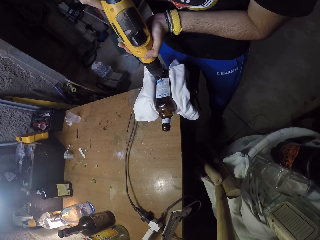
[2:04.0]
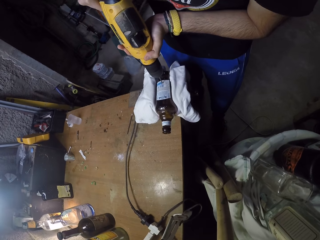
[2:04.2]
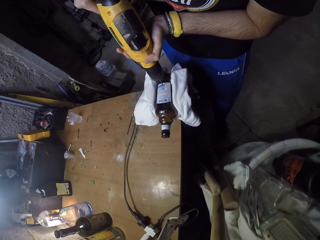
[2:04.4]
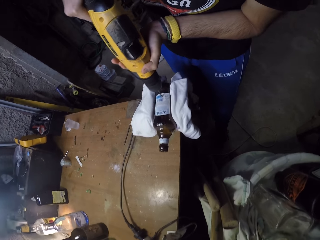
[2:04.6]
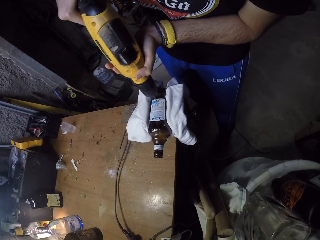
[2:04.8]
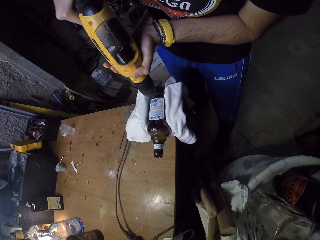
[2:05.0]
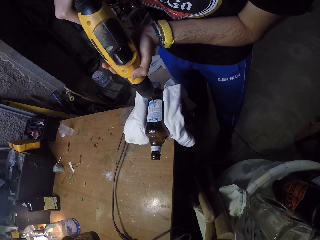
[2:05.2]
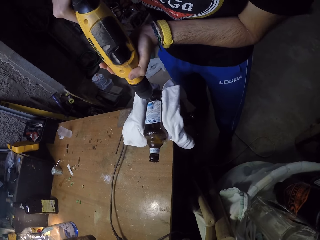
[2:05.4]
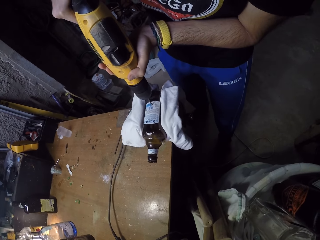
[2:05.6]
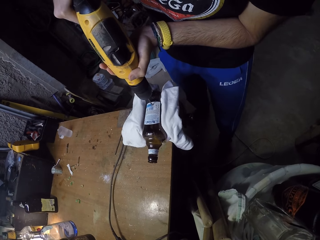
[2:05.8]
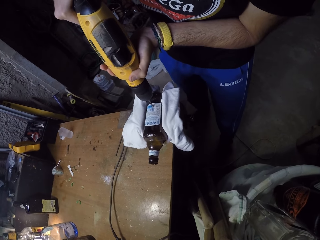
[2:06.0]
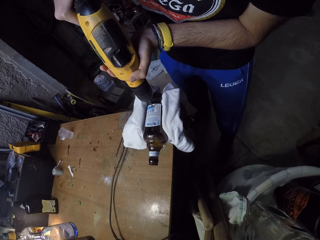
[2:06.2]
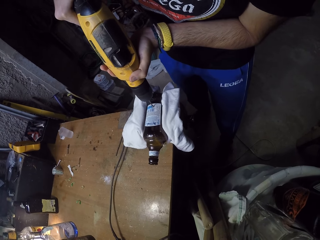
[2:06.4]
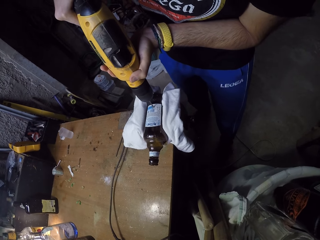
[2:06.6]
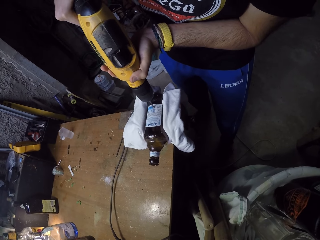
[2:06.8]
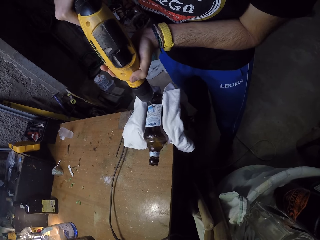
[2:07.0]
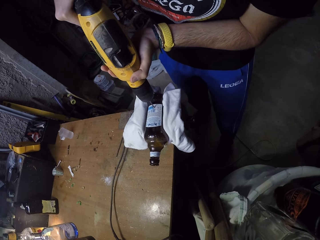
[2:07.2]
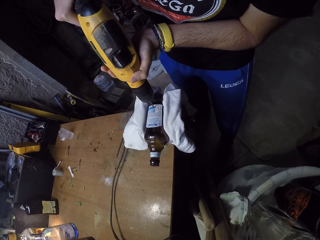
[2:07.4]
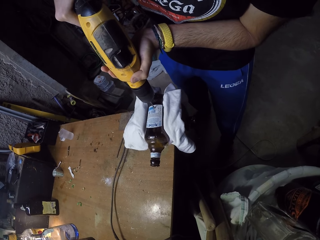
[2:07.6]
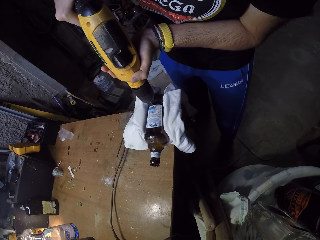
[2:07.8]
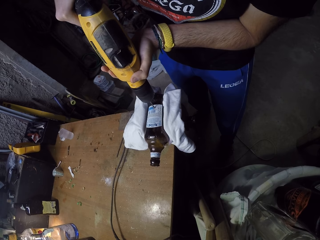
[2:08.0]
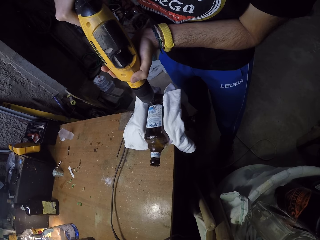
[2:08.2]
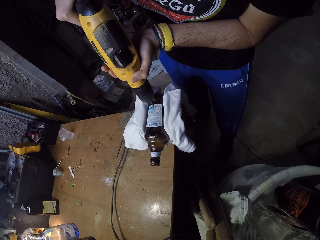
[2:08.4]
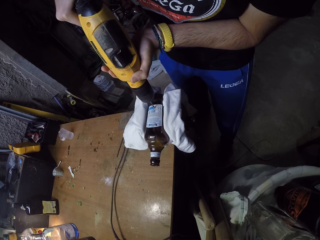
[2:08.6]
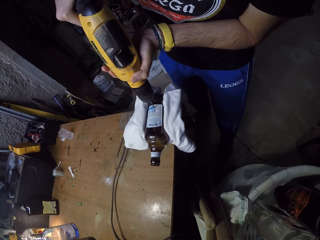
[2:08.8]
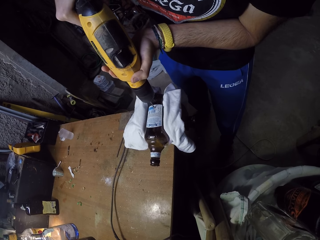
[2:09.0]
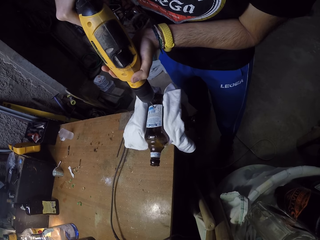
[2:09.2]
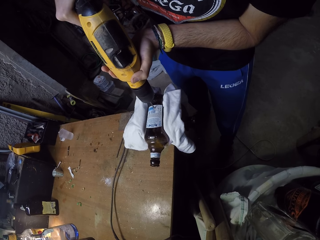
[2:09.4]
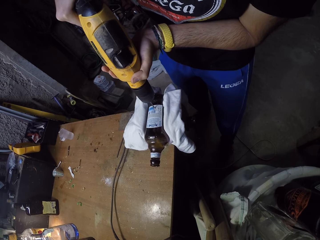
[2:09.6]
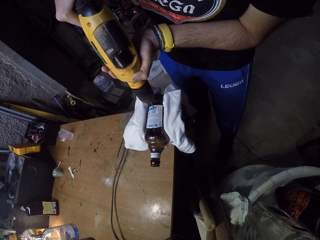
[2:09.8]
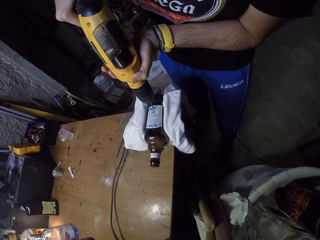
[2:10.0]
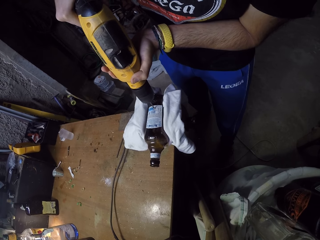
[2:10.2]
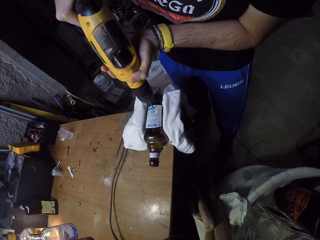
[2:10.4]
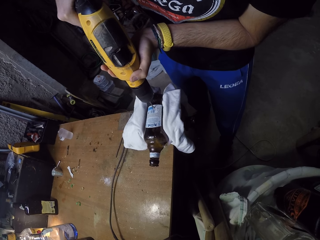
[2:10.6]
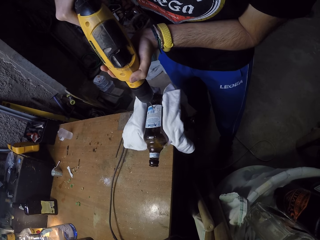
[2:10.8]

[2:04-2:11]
The camera wearer places it on the bottle. They drill the bottle.

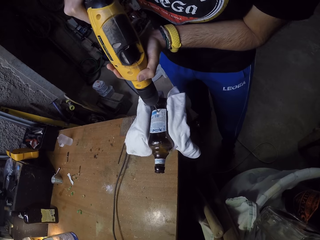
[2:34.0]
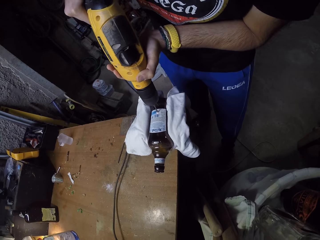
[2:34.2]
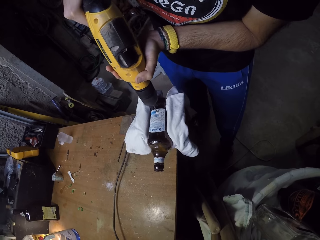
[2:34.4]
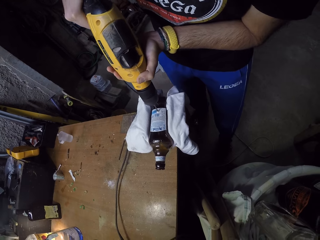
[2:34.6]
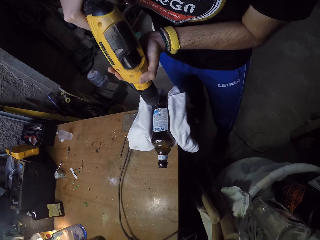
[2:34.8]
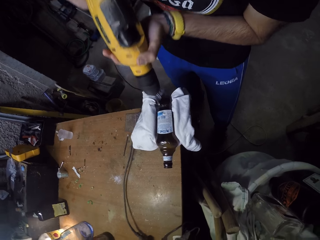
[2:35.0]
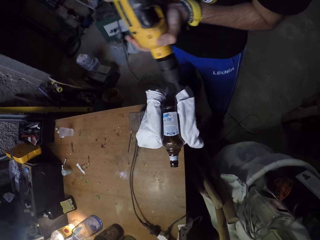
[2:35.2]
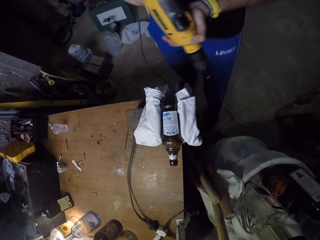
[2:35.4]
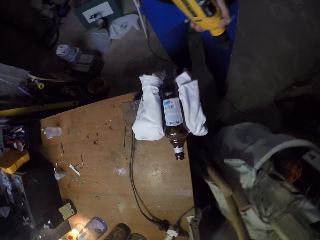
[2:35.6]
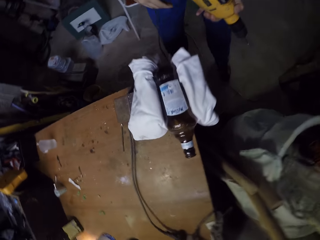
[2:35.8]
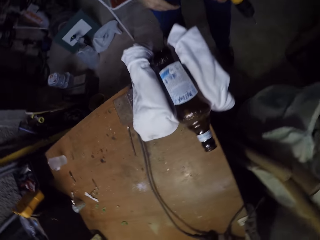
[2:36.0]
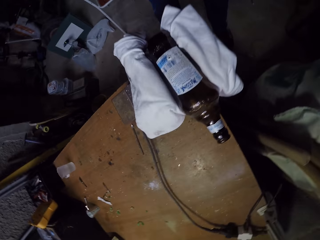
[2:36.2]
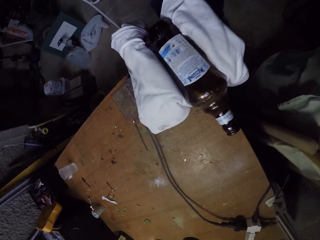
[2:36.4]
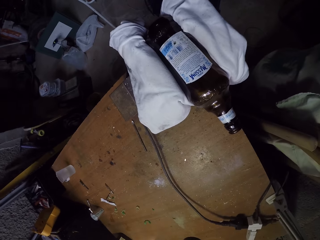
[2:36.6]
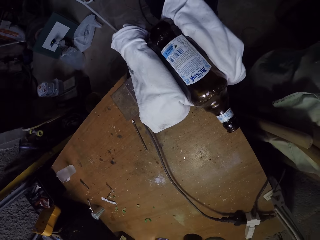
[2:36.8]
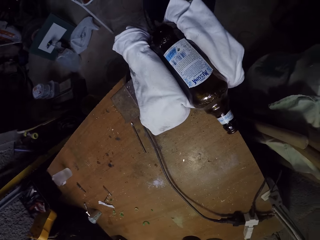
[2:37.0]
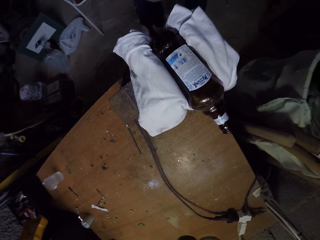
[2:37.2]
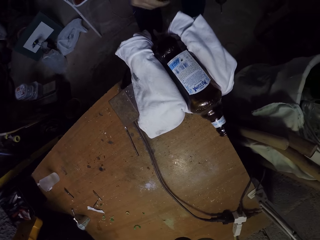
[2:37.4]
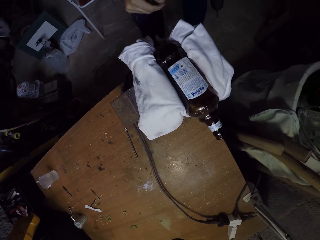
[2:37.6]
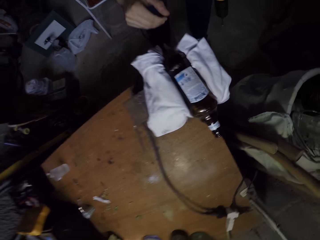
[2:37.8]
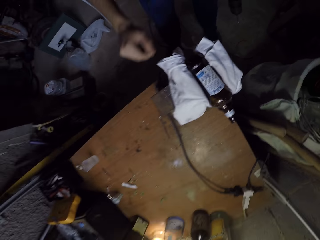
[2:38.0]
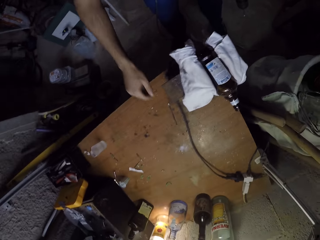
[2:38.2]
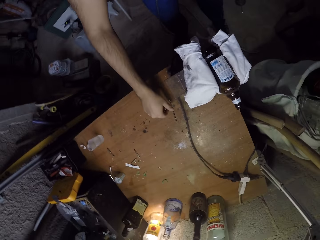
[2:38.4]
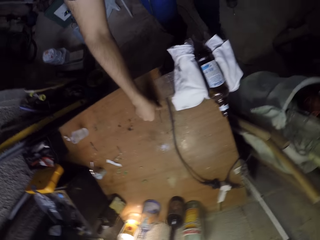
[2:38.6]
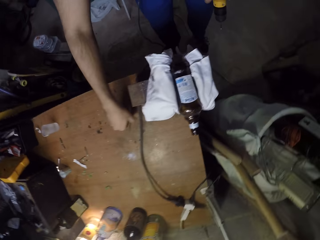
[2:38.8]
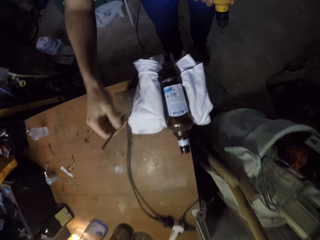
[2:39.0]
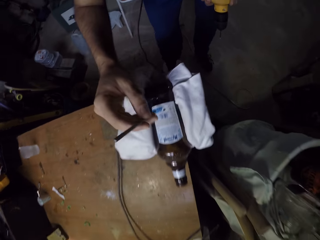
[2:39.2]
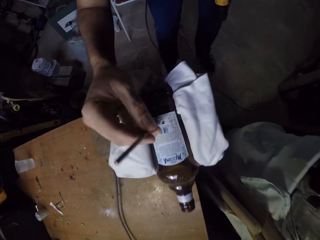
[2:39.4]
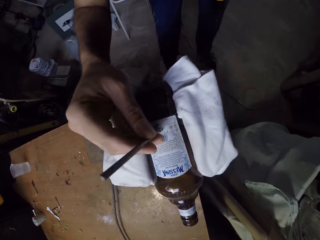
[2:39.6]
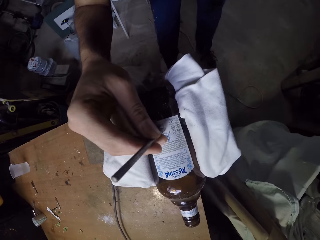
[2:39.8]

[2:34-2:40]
The camera wearer removes the drilling machine. He picks the nail from the work bench with his right hand. He picks a pen from the table.

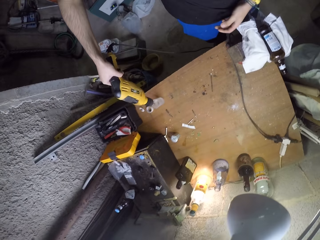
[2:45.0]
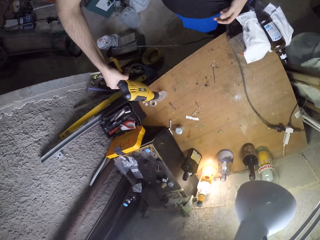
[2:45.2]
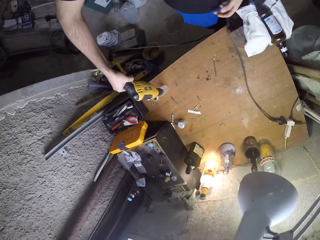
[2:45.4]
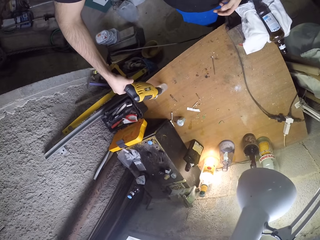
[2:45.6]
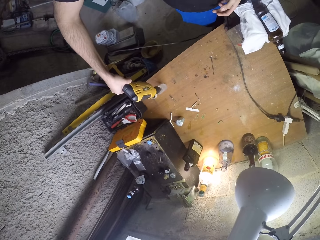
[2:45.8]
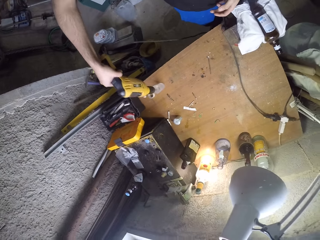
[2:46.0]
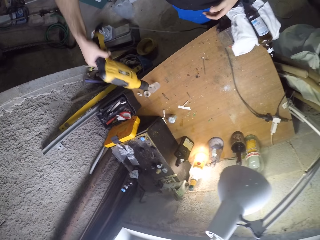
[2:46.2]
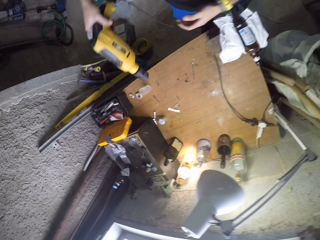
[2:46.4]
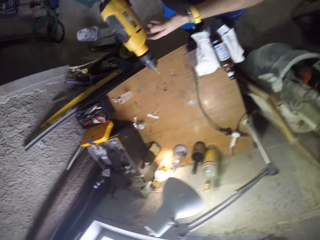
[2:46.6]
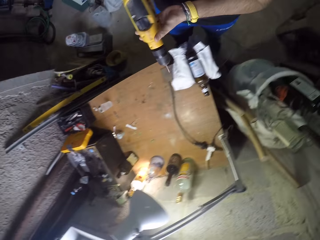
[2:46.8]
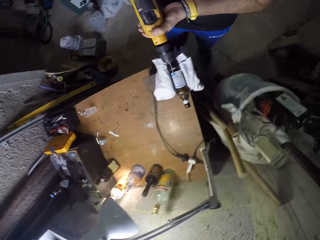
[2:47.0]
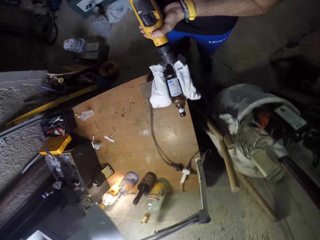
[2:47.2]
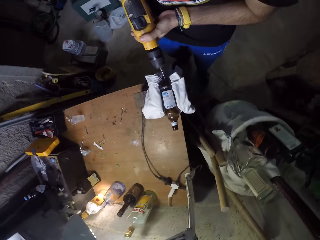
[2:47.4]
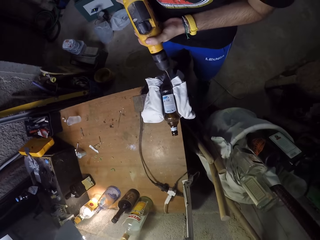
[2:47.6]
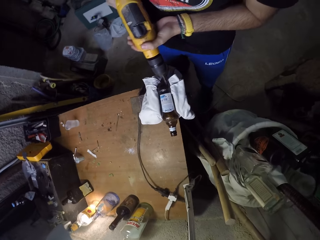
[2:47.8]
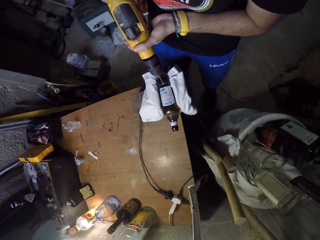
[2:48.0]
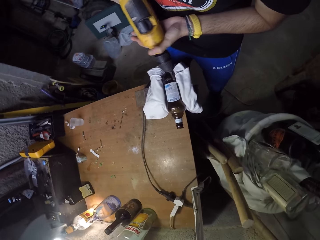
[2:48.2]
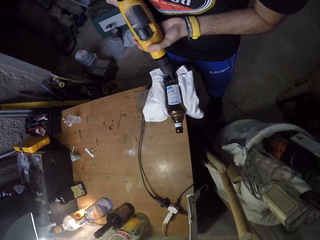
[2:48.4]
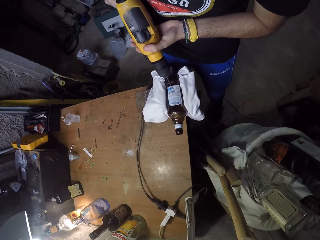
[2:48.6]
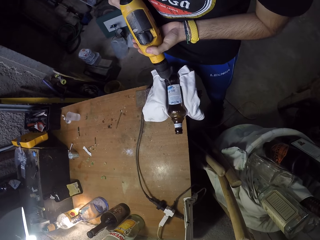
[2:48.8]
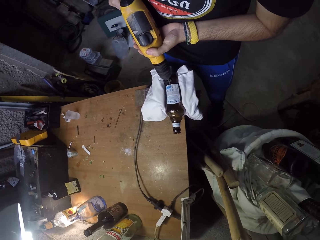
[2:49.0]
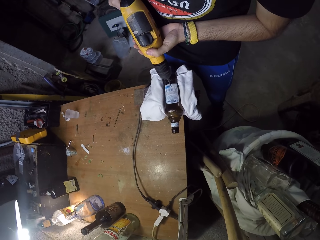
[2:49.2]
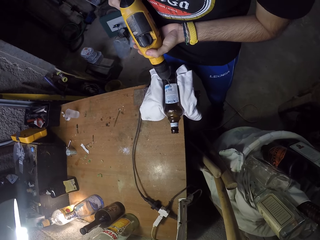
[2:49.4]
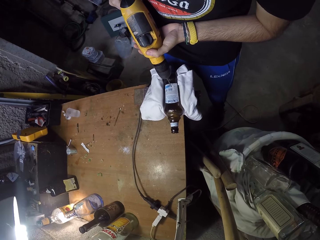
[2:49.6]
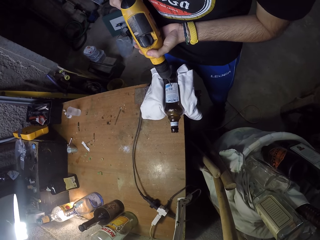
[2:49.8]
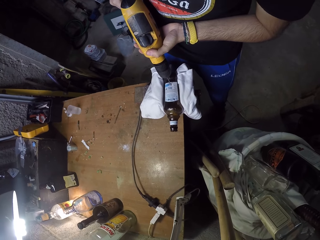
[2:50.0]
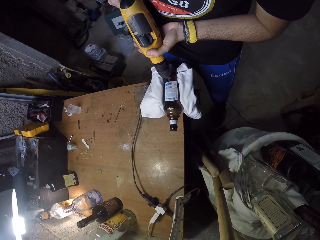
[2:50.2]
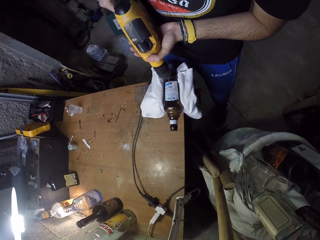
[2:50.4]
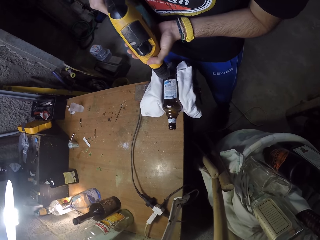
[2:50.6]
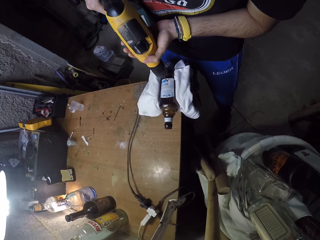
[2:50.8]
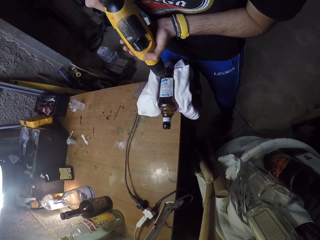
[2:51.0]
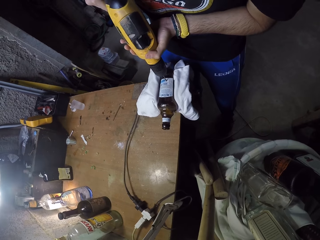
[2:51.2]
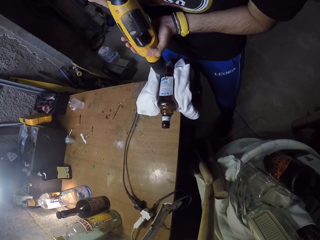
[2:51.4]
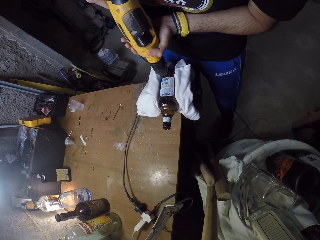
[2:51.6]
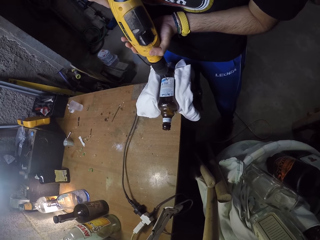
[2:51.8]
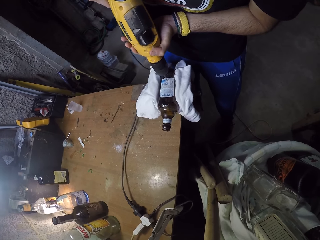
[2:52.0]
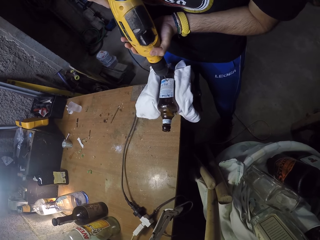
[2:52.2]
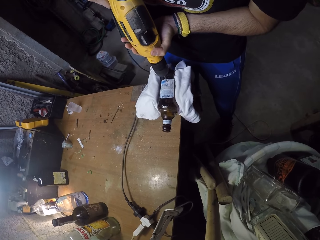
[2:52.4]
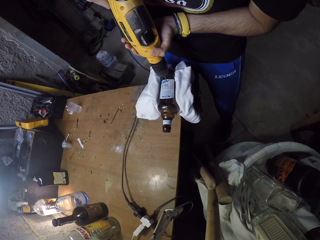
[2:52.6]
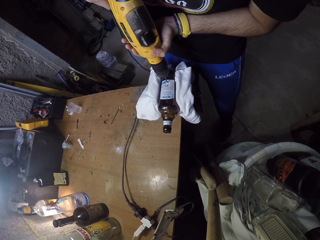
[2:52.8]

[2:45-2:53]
The camera wearer inserts the cordless screwdriver into the cup of water on the tin with his right hand. He holds the cordless screwdriver on his right hand with his left hand. He drills into the bottle with the cordless screwdriver in both hands. He screws the bottle with the cordless screwdriver in both hands. He inserts the drilling bit in the hole on the bottle.
